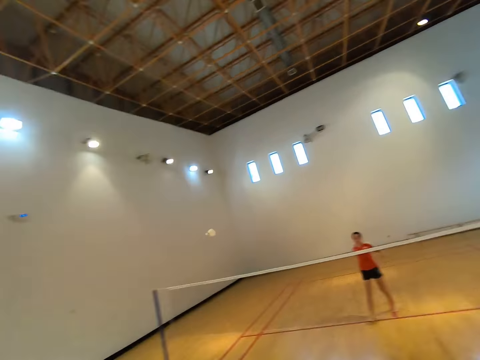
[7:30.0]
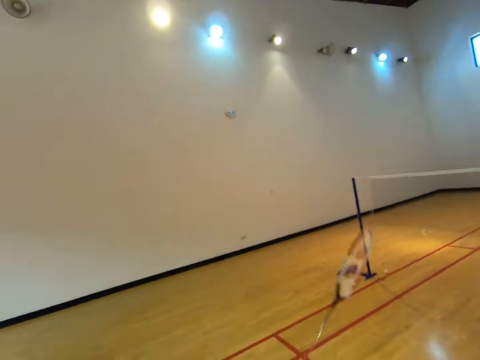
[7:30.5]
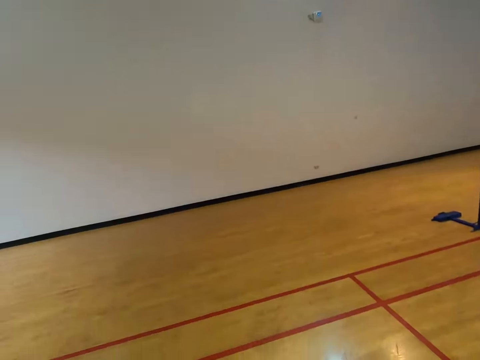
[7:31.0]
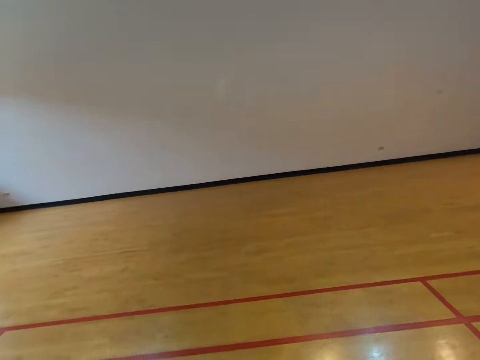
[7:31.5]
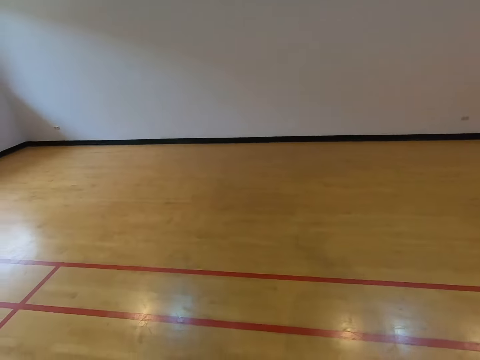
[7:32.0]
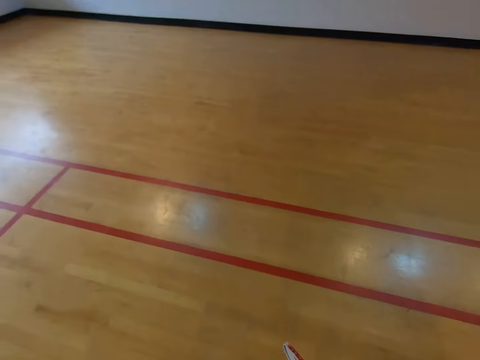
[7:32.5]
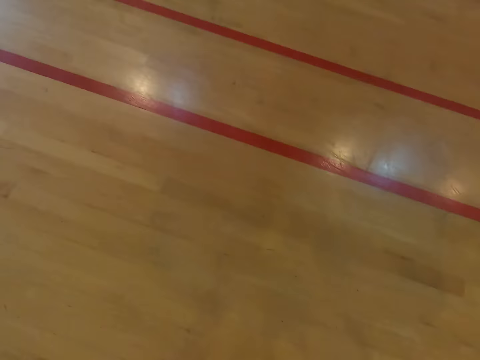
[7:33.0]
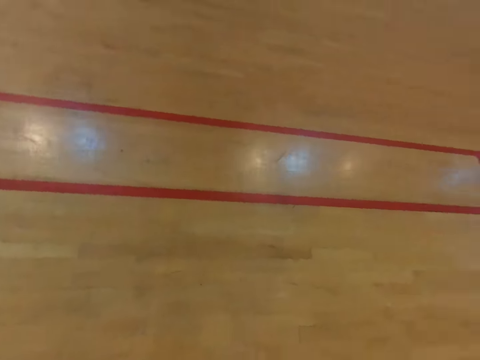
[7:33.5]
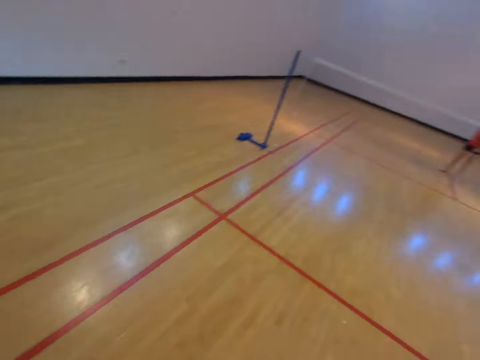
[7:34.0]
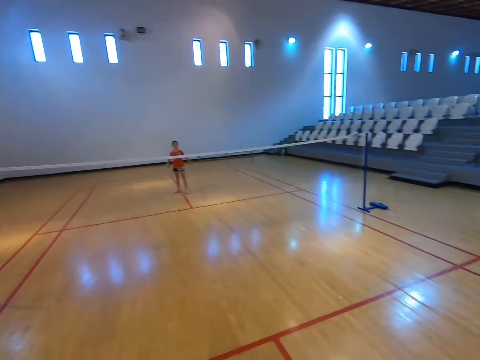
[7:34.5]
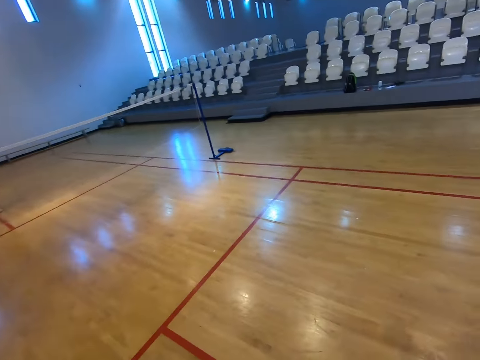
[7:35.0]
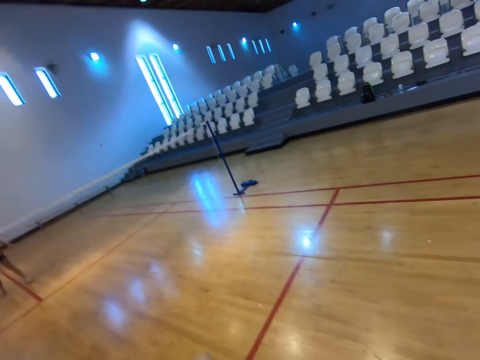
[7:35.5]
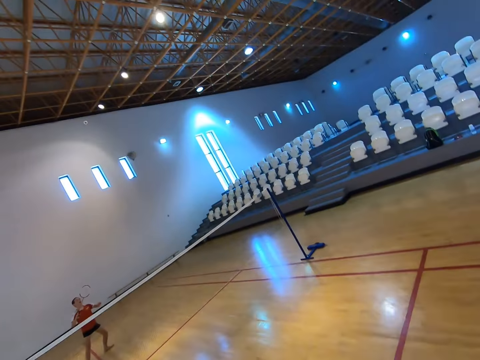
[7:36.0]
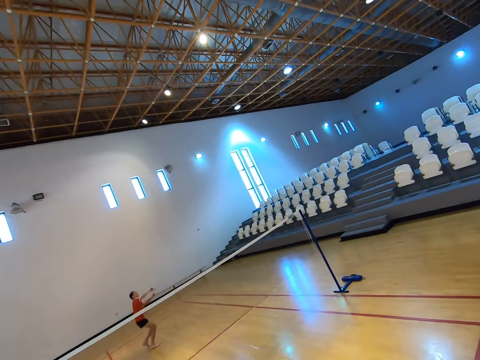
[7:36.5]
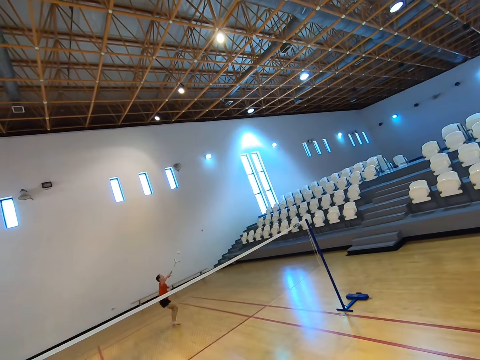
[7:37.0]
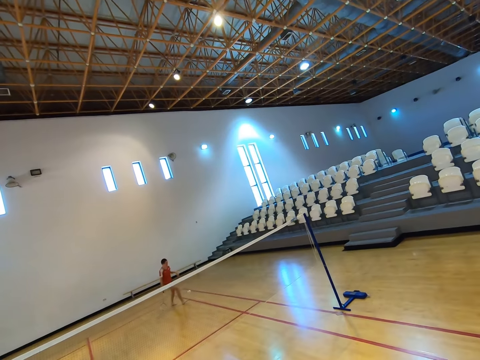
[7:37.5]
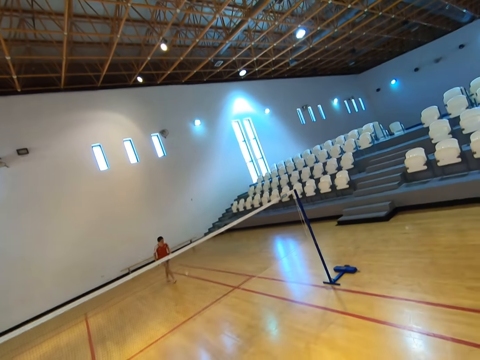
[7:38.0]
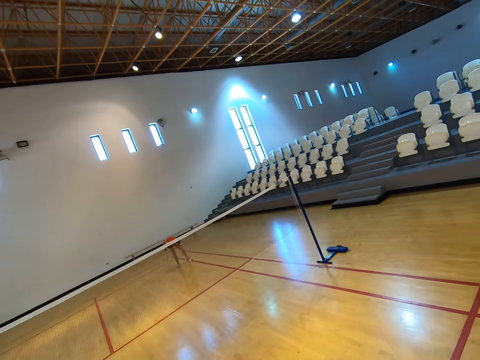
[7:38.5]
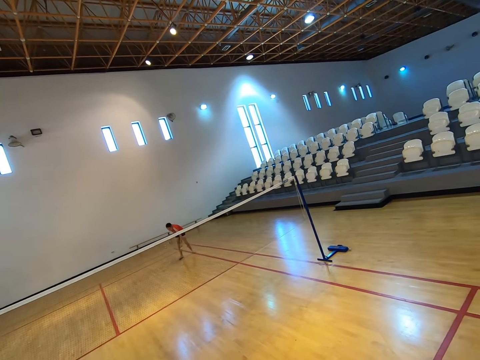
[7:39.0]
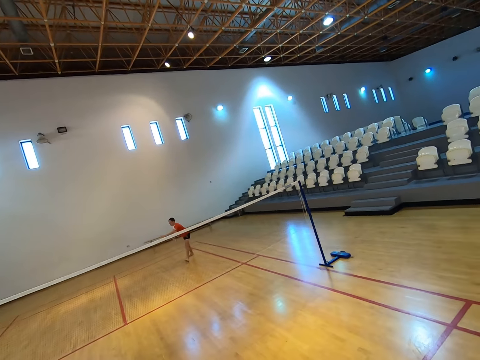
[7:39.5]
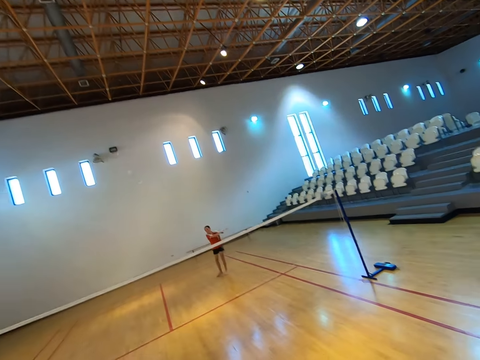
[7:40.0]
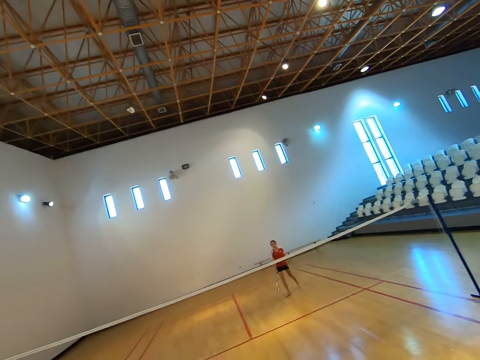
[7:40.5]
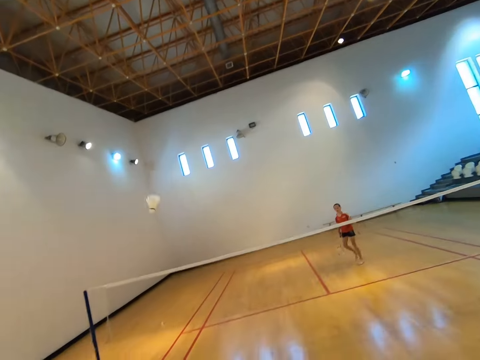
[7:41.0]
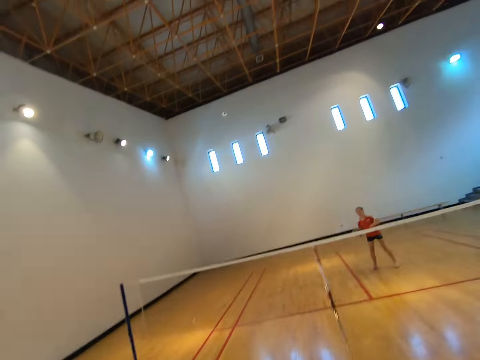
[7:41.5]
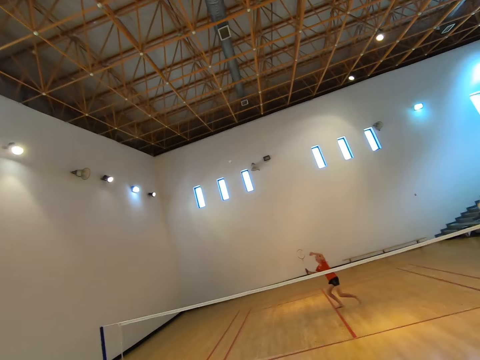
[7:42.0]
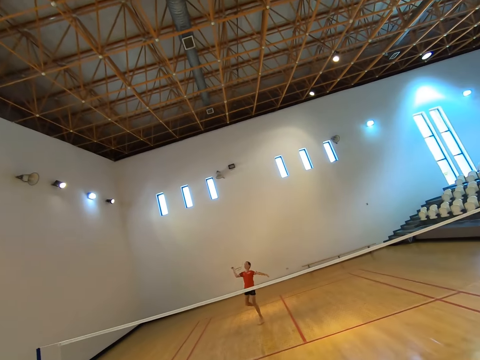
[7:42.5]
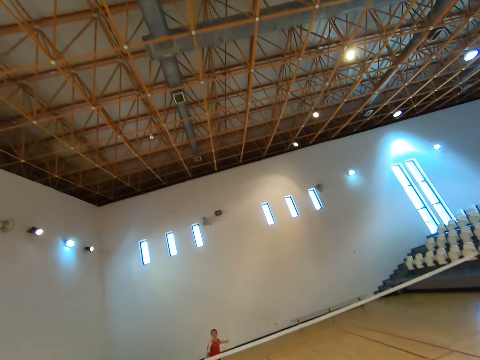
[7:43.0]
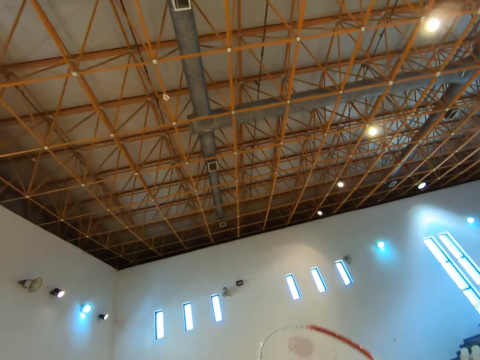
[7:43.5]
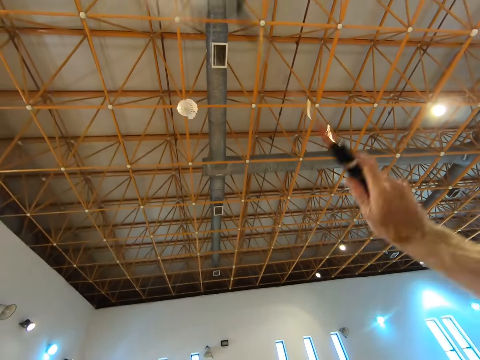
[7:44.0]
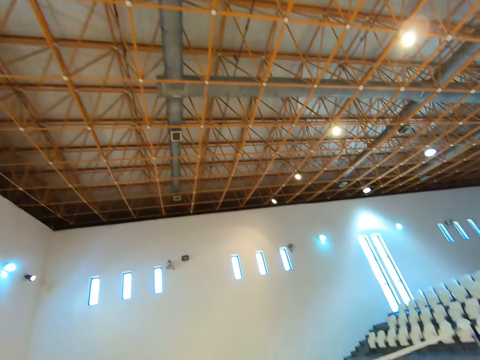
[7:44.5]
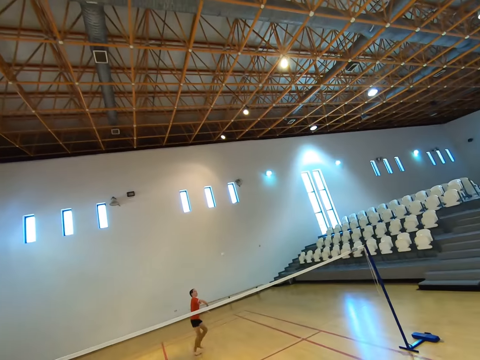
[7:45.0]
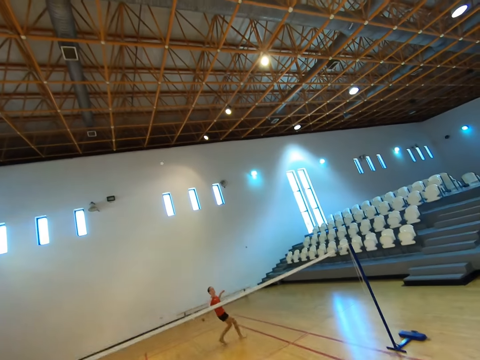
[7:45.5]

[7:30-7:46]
The camera wearer walks towards the shuttlecock. They reach for the shuttlecock, pick up the shuttlecock, stand up, walk towards the net, and play badminton with a boy. The boy hits the shuttlecock with a racket. He hits the shuttlecock with the racket again. He bends towards the floor, picks up the shuttlecock on the floor, stands up, and plays badminton with the camera wearer. He hits the shuttlecock with the racket. The camera wearer hits the shuttlecock with a racket.

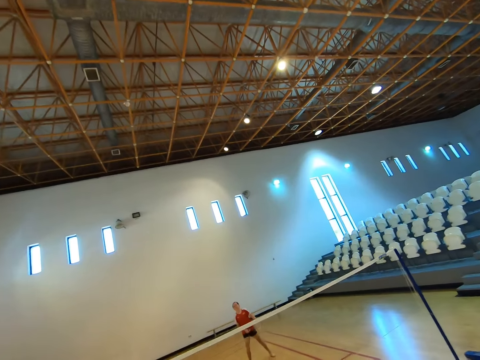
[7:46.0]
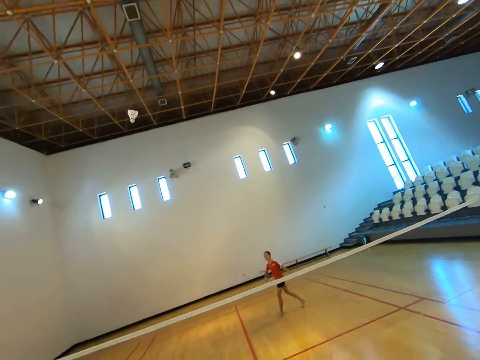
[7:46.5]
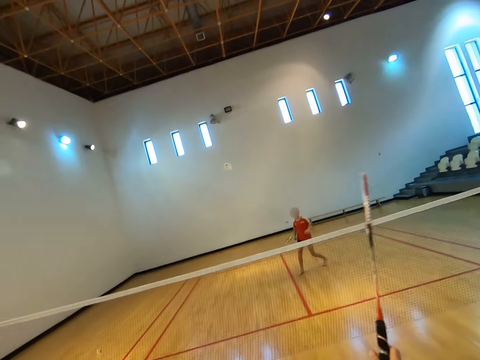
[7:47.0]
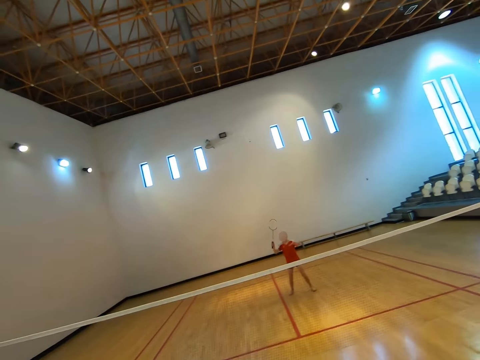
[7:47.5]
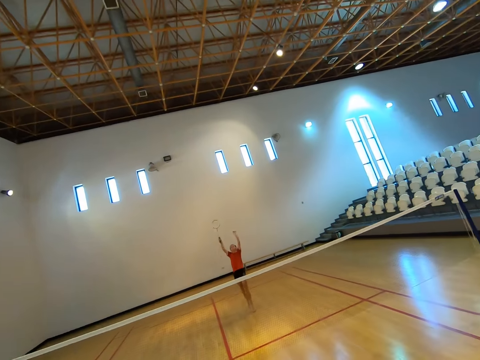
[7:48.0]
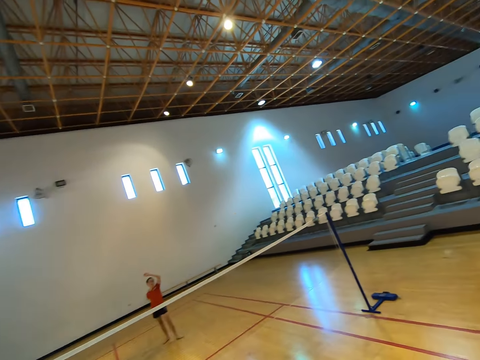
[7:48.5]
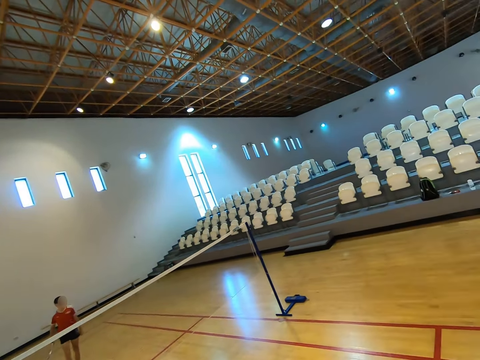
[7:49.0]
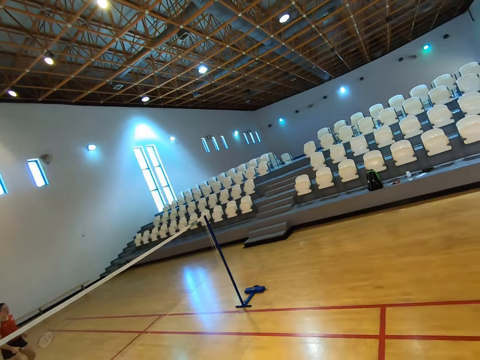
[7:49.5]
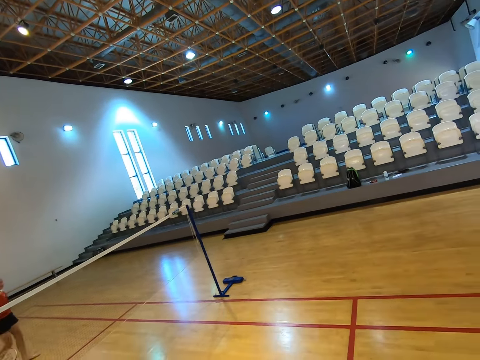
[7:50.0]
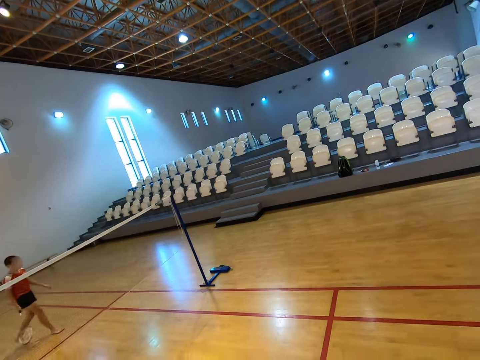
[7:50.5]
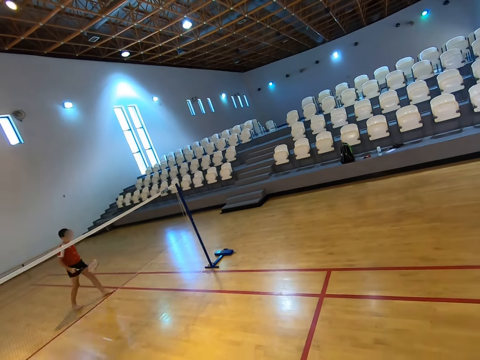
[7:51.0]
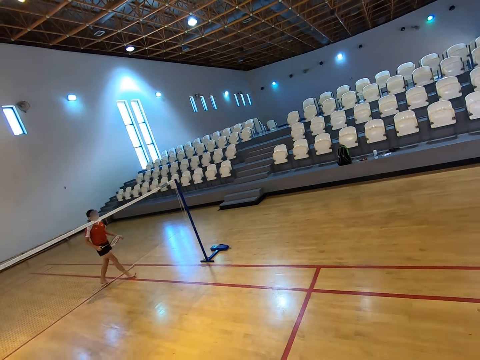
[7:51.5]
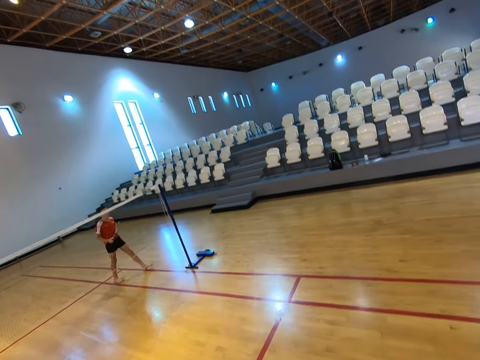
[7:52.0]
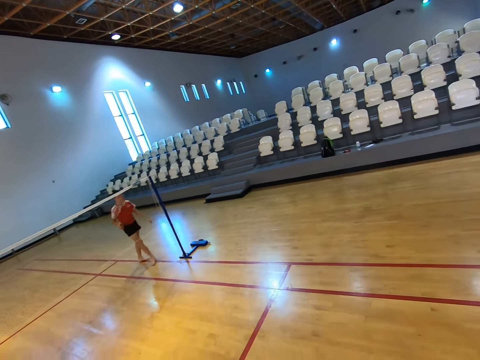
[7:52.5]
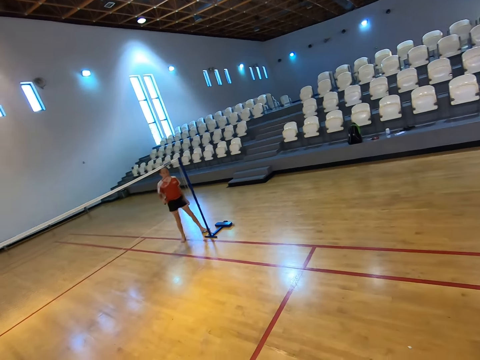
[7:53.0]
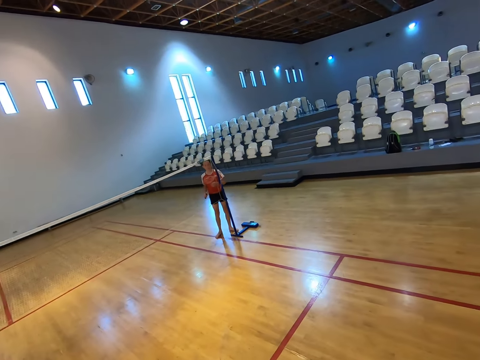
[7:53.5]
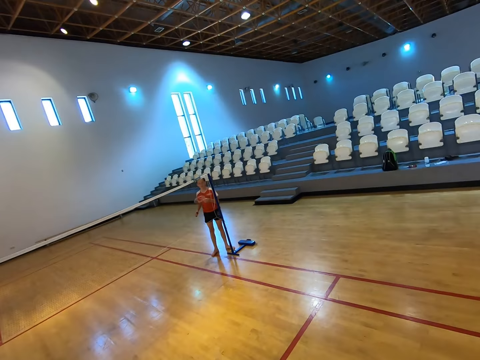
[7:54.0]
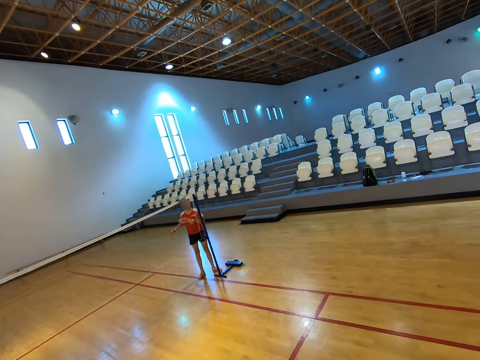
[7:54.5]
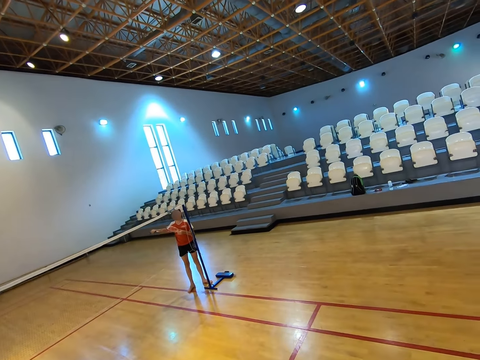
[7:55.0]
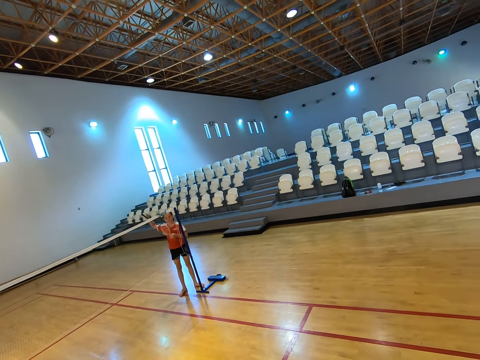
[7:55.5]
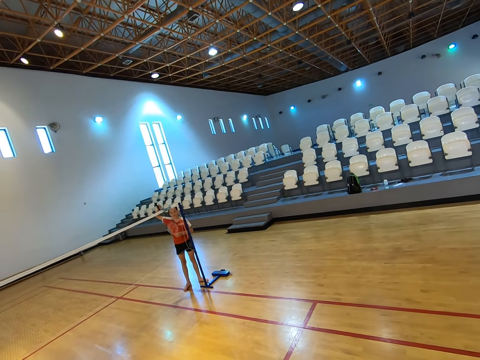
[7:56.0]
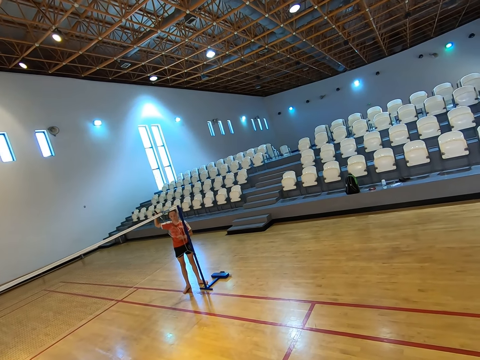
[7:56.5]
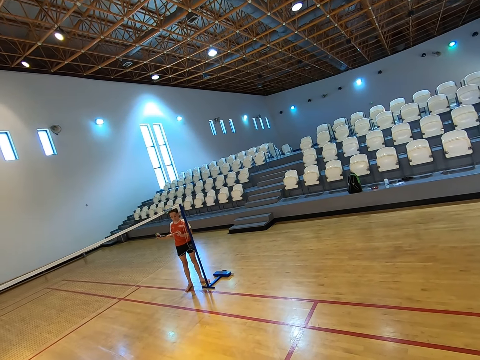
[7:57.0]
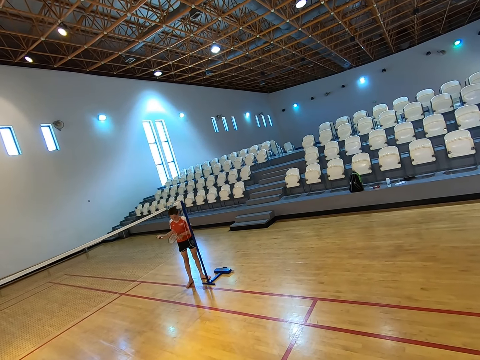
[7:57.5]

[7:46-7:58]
A boy walks towards the shuttlecock. The camera wearer stares at the boy. The boy puts a racket on a net. He bends towards the floor.
